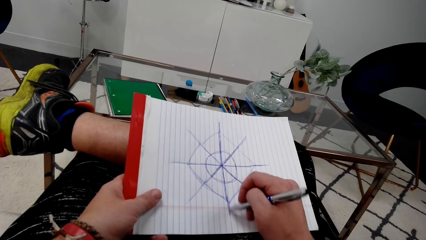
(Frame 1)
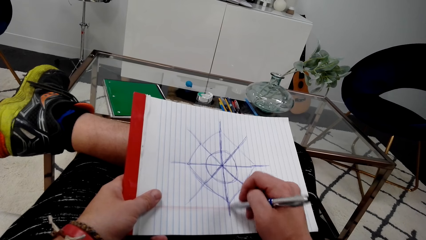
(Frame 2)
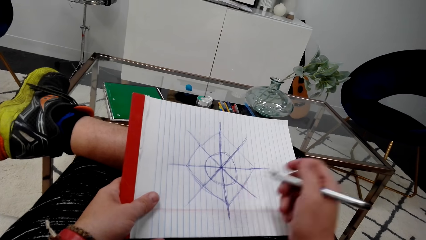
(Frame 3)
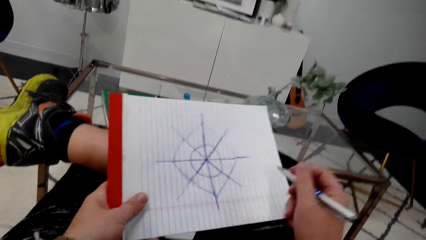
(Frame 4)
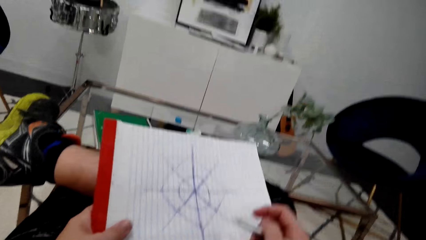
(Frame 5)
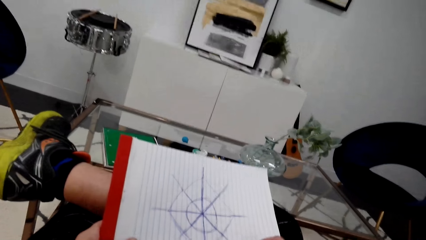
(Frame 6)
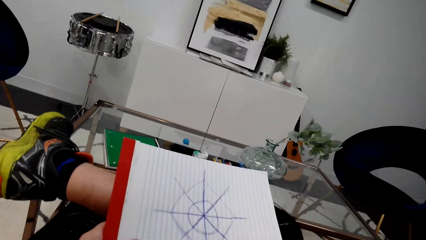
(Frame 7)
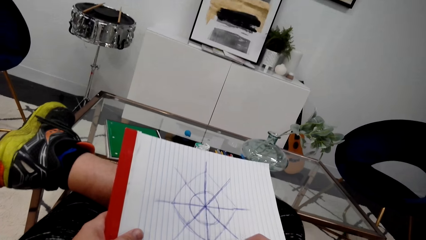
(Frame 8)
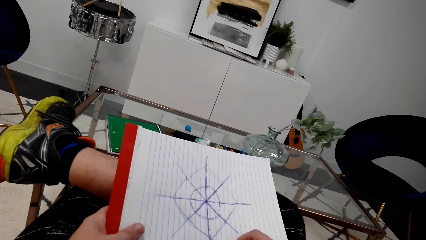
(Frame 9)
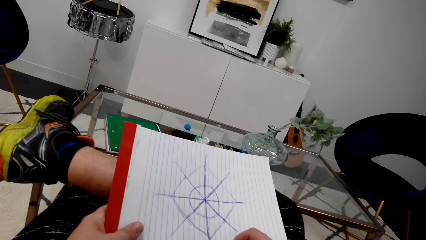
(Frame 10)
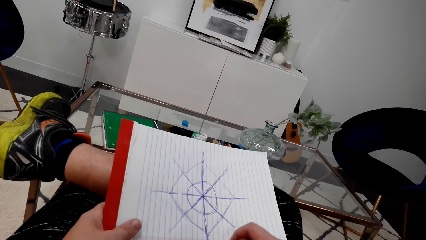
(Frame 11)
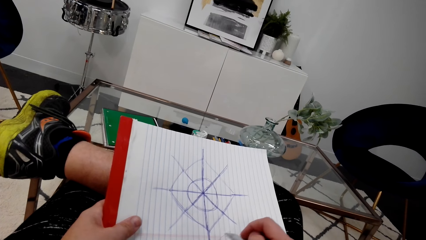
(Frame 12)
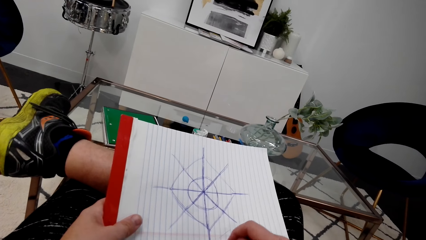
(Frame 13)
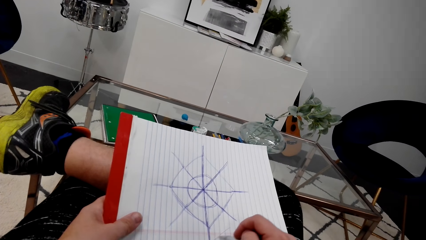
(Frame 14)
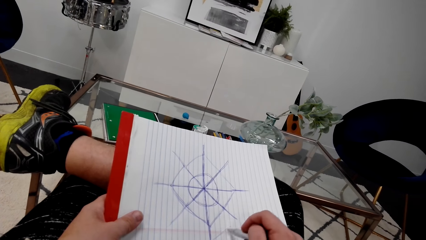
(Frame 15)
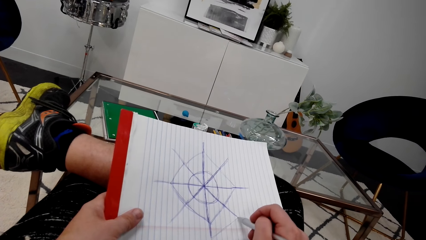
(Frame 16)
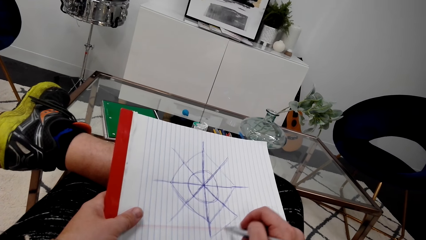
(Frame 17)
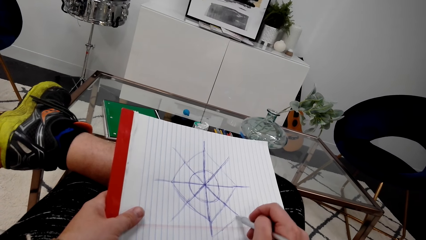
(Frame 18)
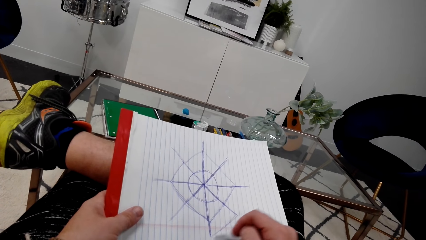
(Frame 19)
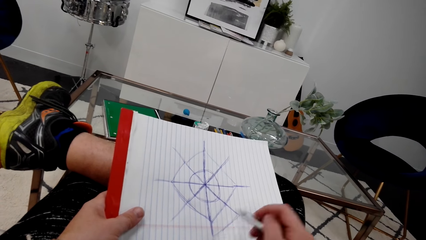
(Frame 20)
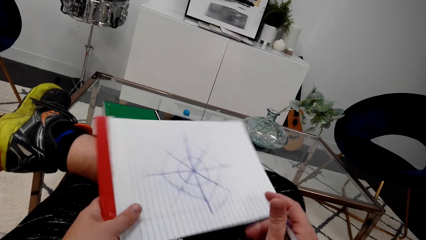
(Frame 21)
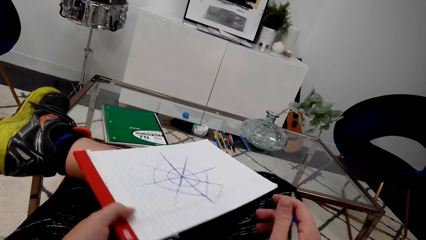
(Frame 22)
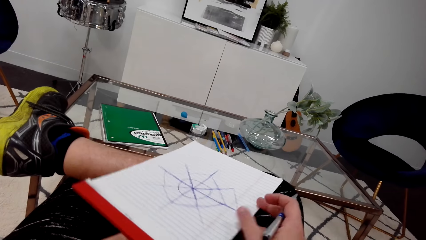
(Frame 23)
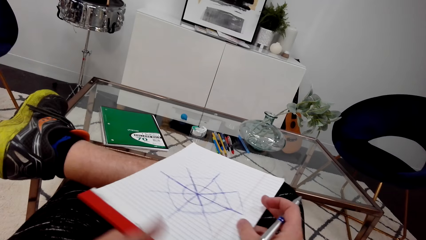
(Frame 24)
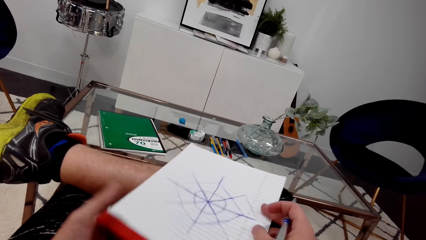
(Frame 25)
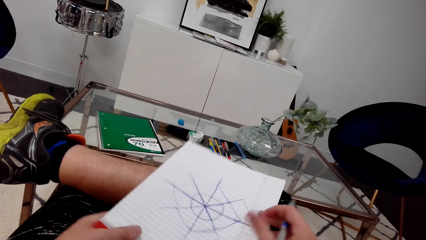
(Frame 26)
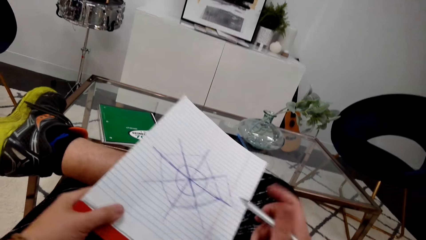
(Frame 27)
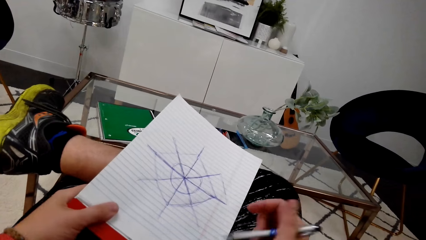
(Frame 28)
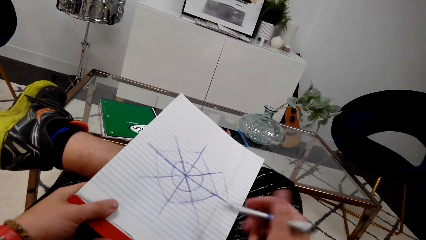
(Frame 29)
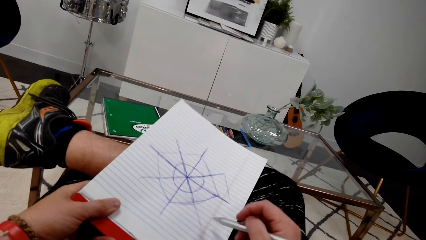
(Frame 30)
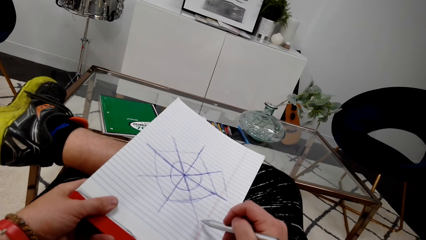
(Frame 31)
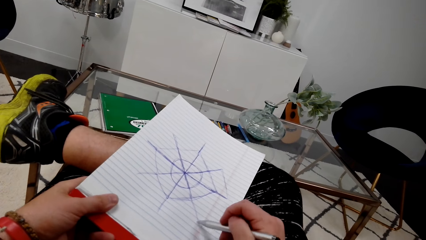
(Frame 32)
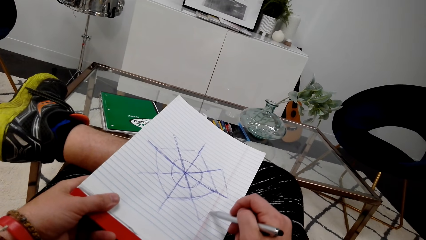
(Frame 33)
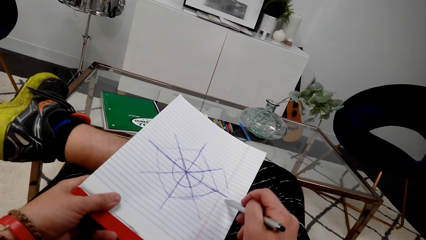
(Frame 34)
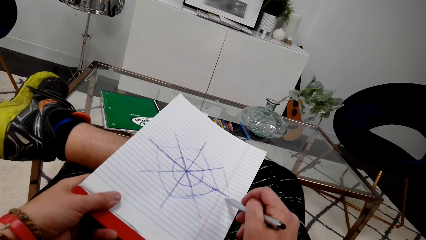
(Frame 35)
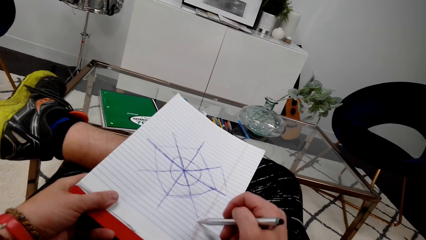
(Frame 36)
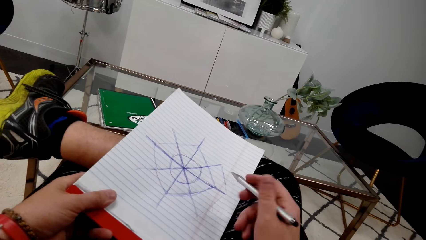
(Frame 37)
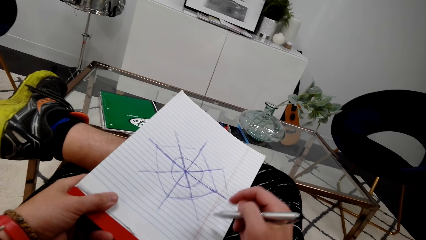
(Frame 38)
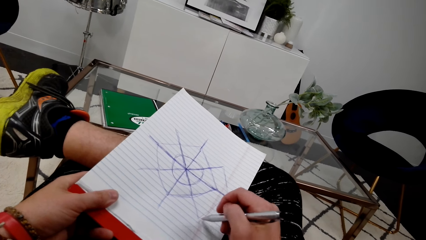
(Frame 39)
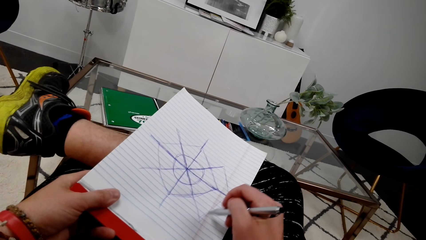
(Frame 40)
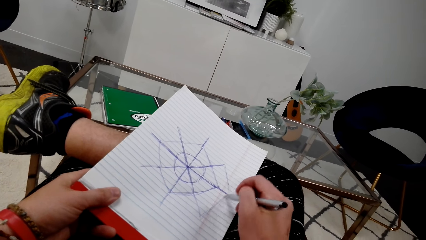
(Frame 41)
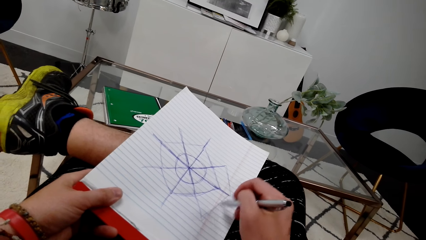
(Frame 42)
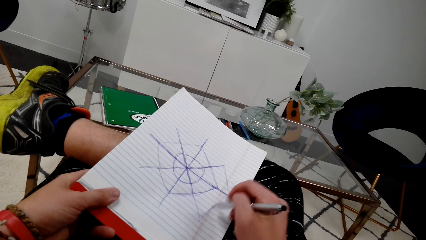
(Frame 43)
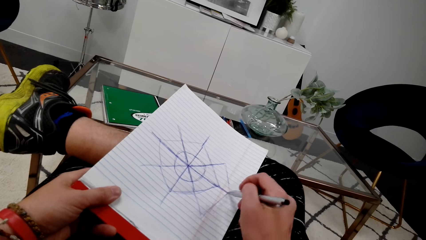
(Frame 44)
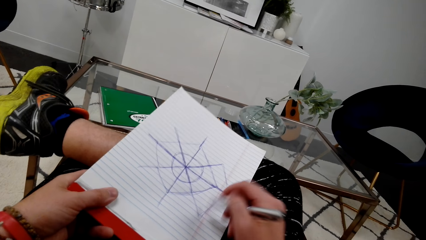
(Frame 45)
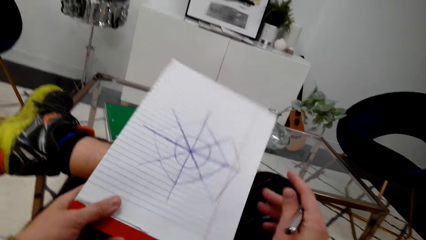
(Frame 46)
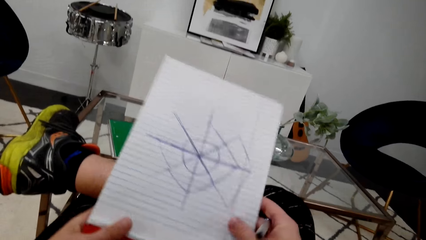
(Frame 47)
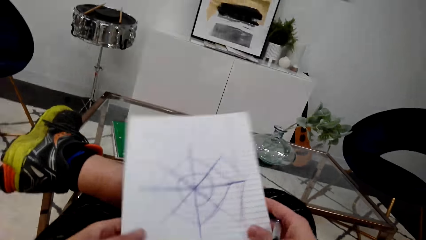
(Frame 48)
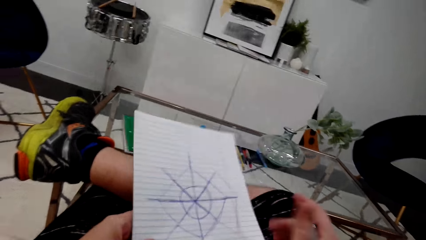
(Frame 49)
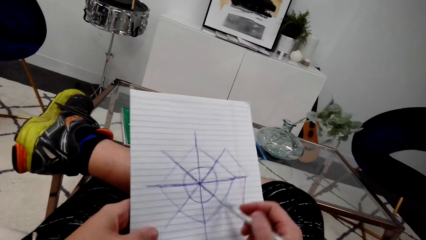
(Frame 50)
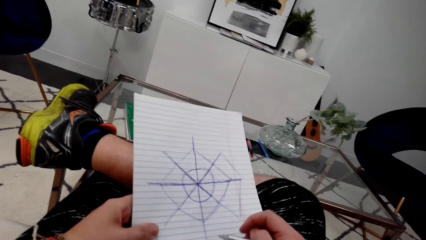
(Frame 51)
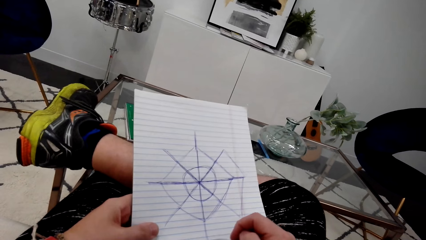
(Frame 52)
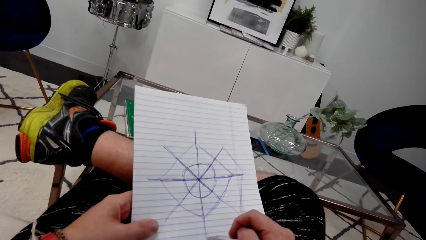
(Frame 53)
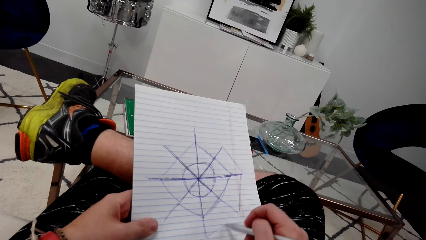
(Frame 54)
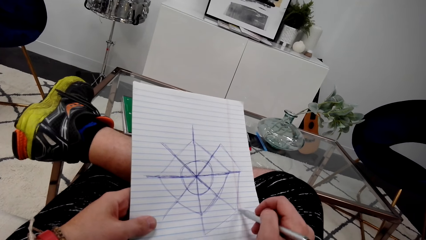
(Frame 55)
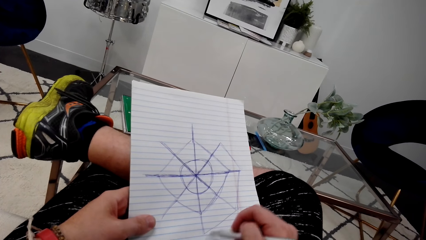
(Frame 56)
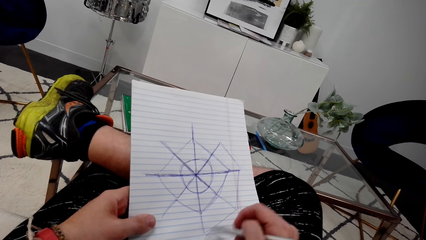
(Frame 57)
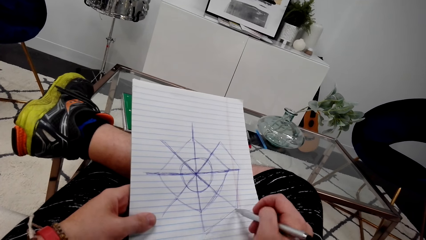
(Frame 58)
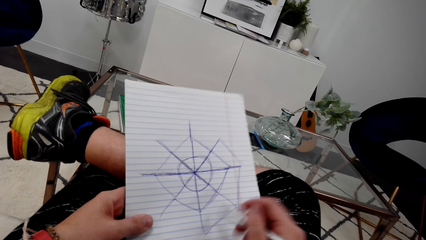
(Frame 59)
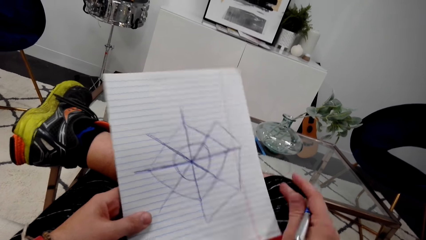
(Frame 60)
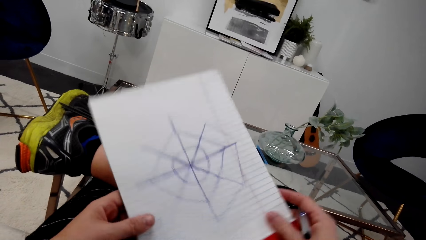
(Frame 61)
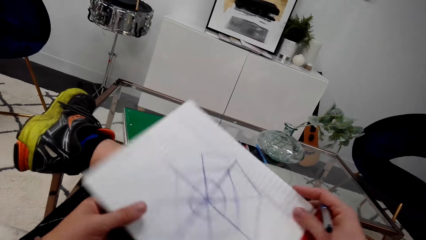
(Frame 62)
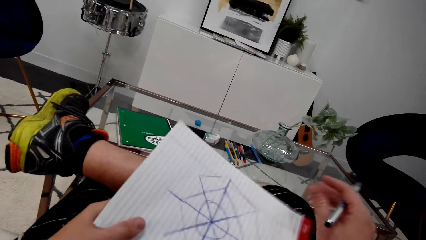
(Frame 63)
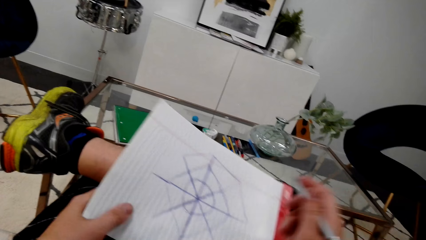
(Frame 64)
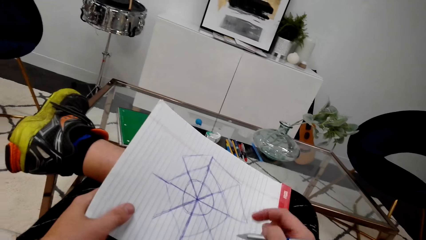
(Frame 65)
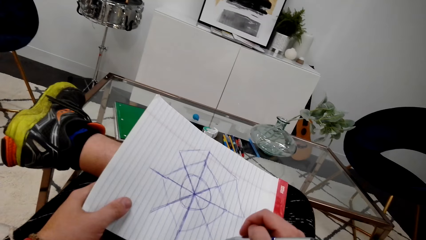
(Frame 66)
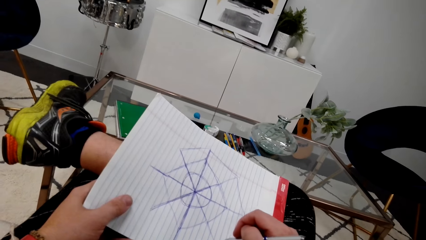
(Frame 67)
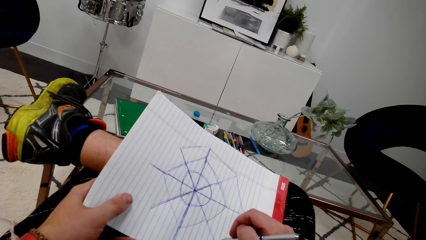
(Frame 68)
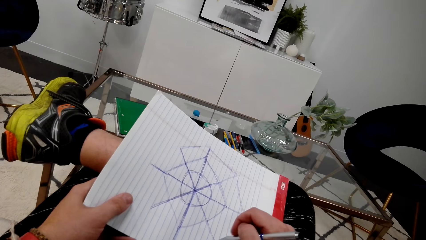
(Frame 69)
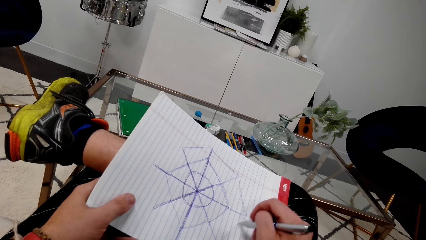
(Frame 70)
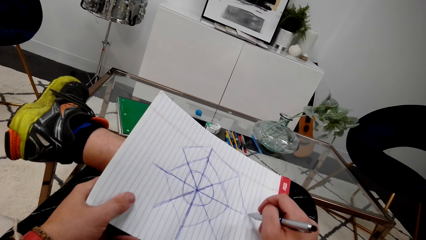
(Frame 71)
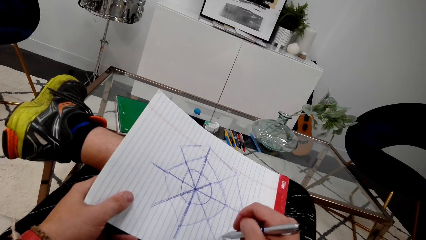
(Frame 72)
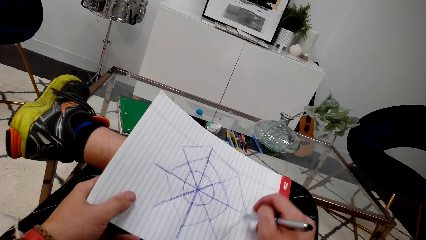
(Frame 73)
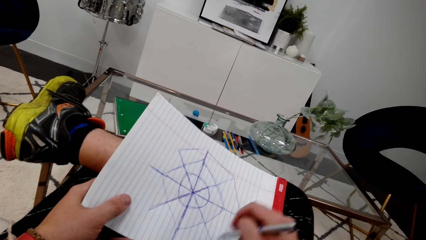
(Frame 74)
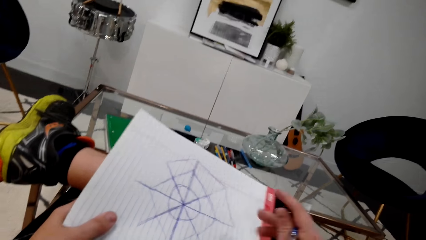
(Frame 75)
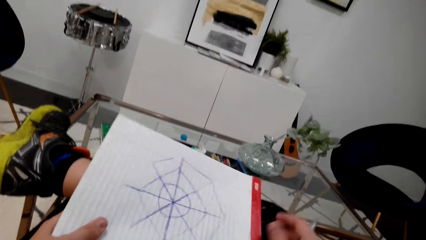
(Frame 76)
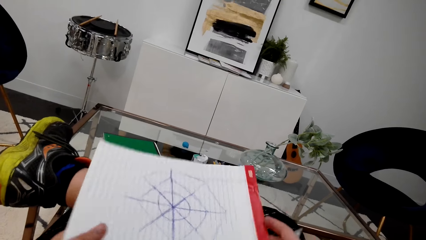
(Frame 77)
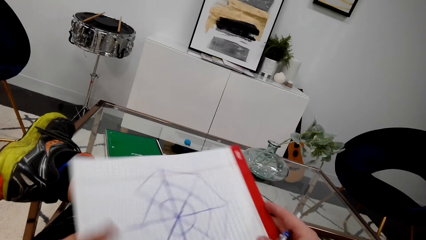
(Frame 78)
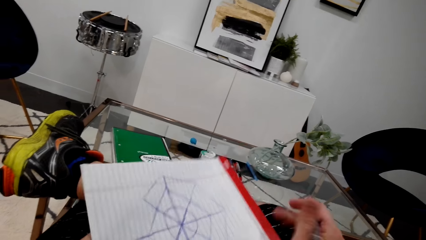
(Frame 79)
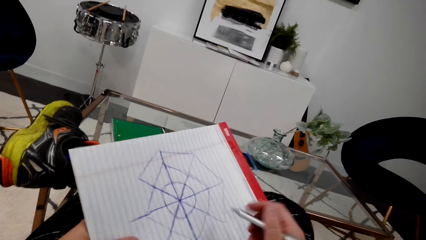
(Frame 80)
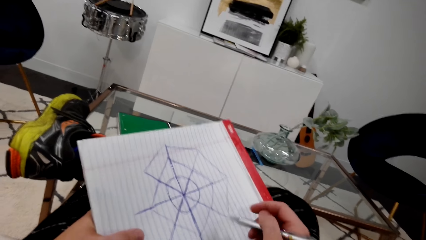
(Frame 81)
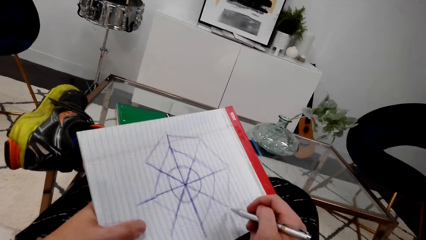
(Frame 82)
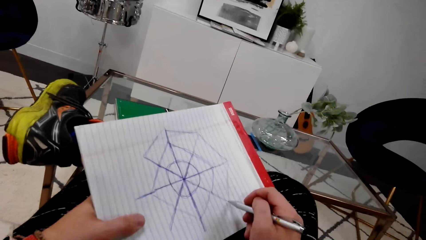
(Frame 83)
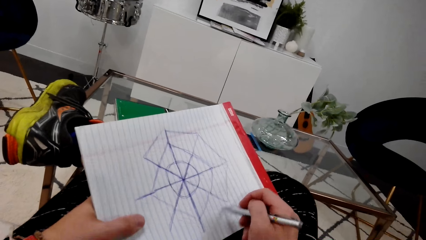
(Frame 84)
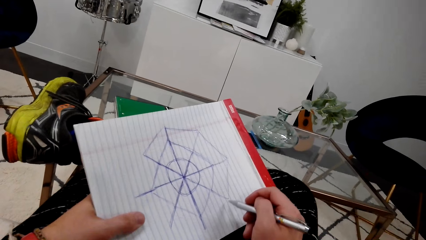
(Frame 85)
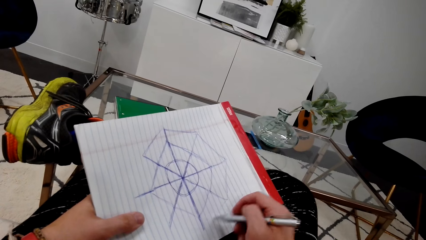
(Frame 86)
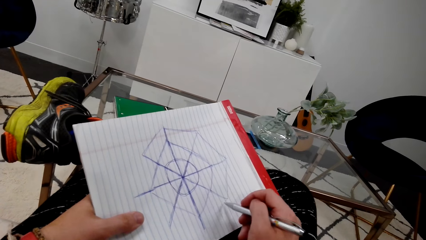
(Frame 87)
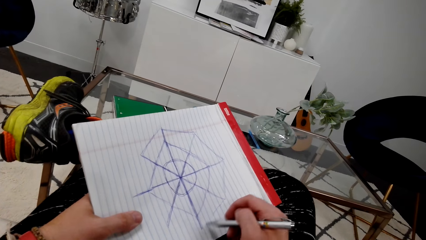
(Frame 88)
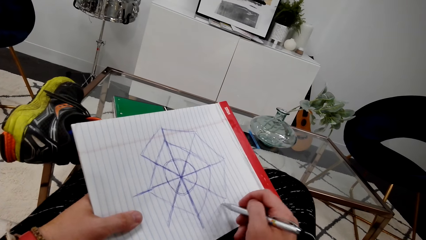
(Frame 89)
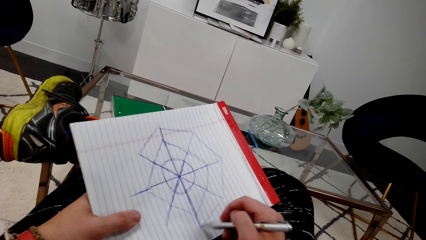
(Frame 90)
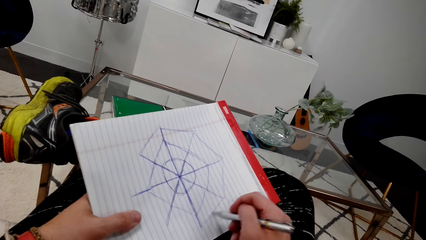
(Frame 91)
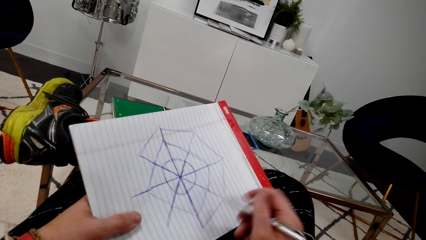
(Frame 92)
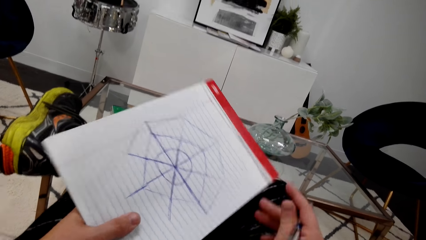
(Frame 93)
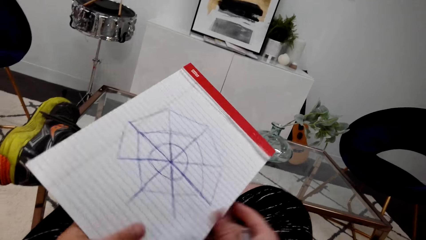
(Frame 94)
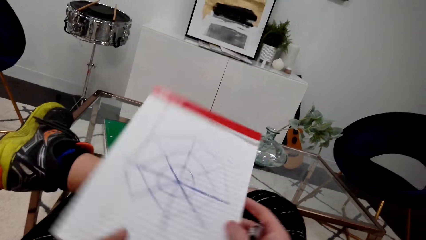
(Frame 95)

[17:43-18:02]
The camera wearer turns the book. They draw. They turn the book. They draw. They turn the book. They draw. They turn the book. They draw.
